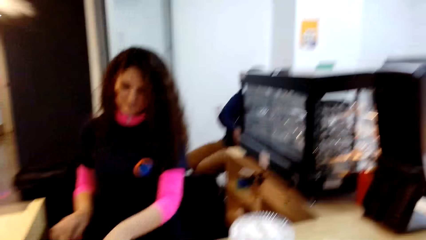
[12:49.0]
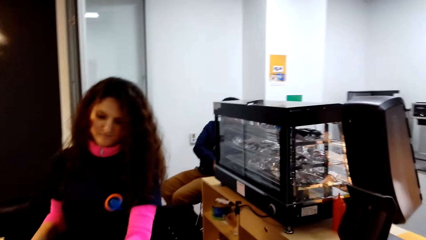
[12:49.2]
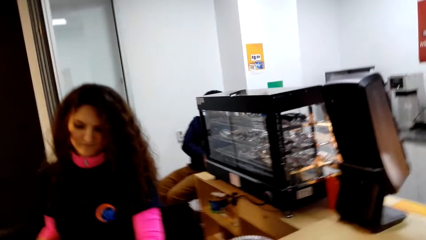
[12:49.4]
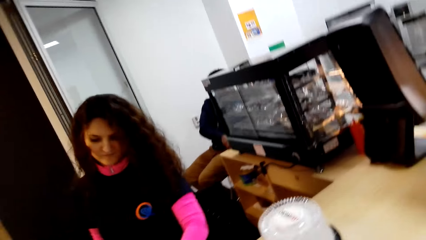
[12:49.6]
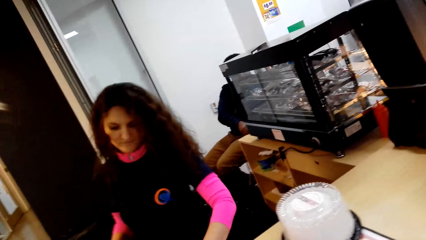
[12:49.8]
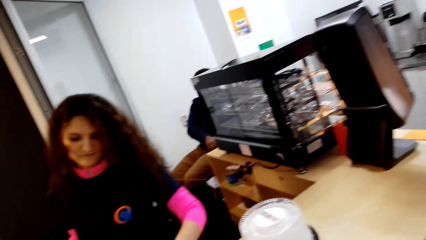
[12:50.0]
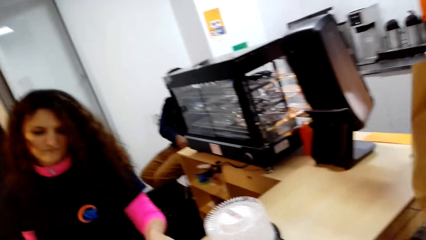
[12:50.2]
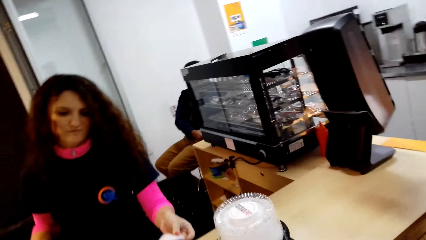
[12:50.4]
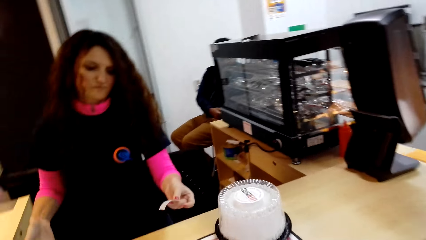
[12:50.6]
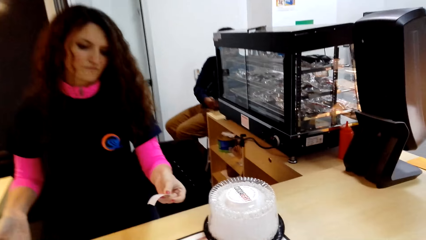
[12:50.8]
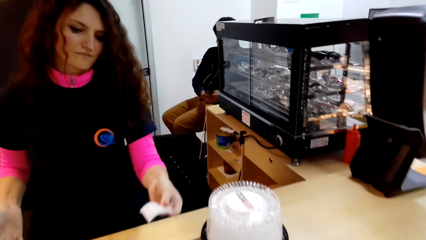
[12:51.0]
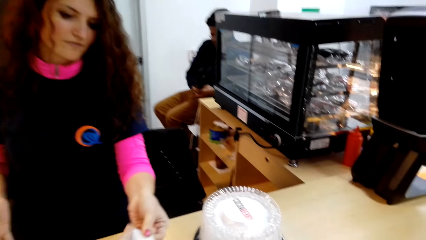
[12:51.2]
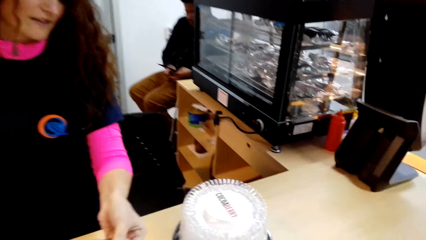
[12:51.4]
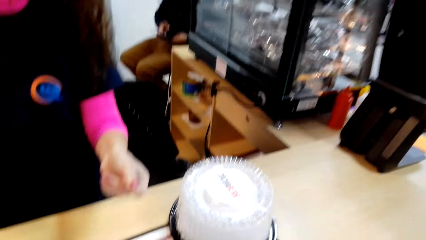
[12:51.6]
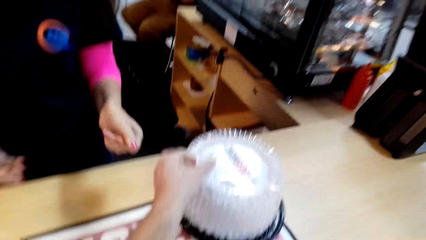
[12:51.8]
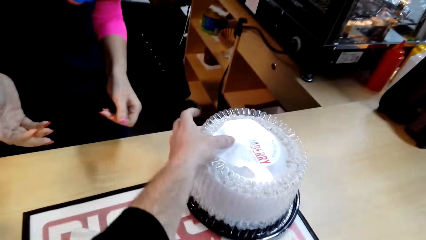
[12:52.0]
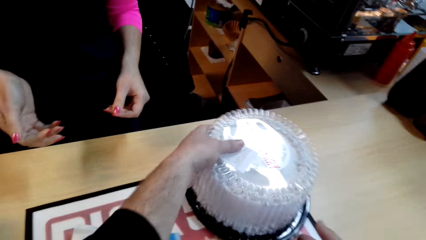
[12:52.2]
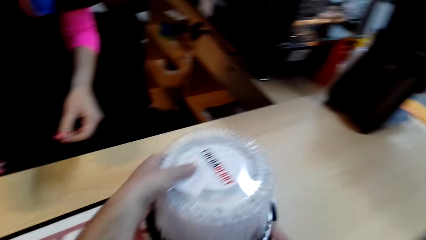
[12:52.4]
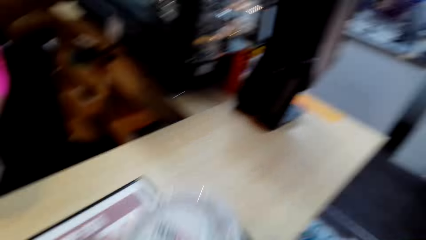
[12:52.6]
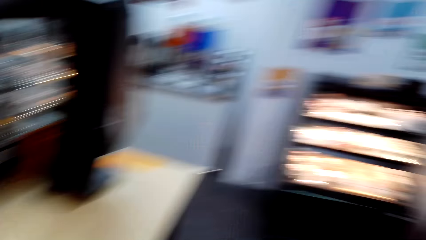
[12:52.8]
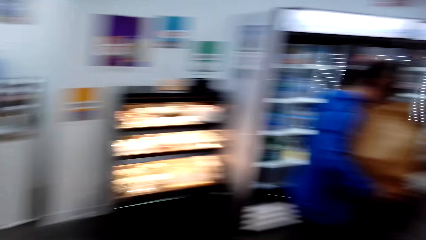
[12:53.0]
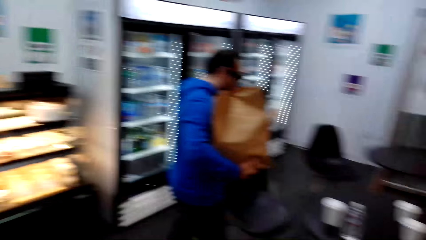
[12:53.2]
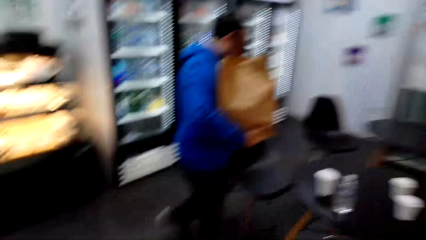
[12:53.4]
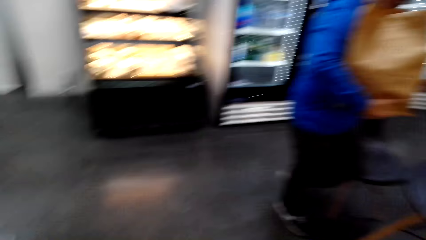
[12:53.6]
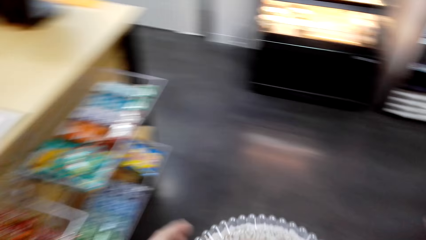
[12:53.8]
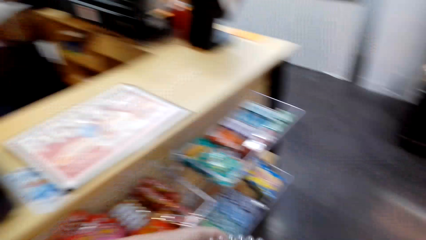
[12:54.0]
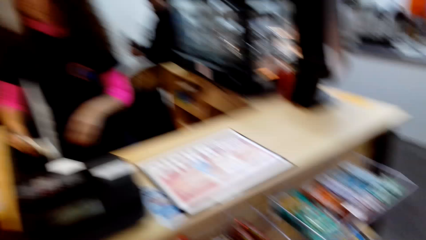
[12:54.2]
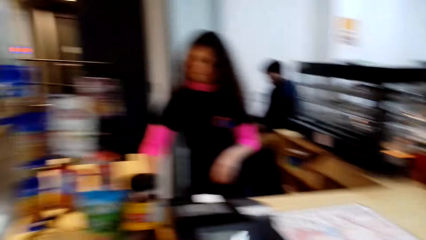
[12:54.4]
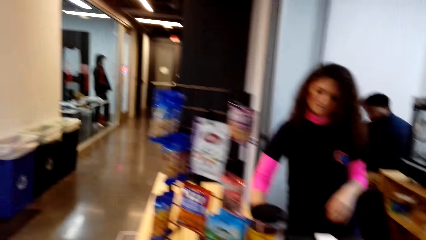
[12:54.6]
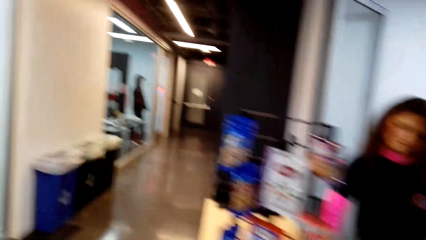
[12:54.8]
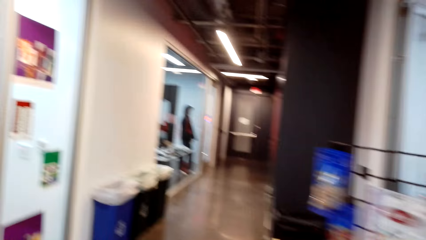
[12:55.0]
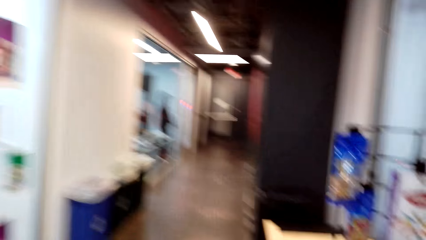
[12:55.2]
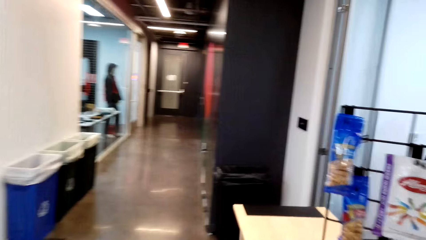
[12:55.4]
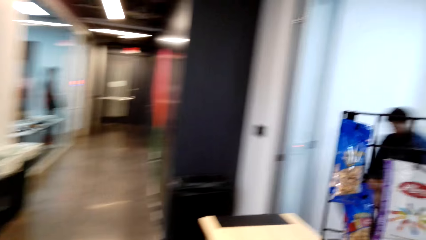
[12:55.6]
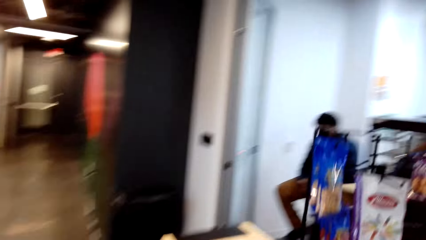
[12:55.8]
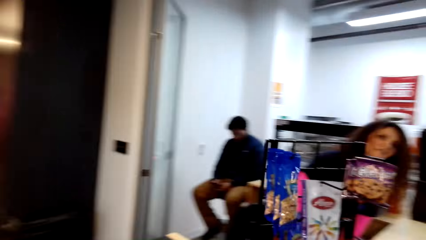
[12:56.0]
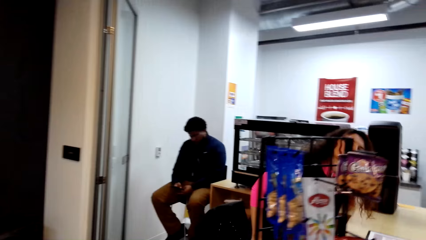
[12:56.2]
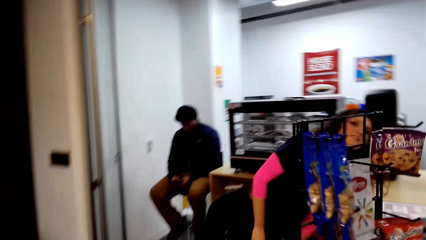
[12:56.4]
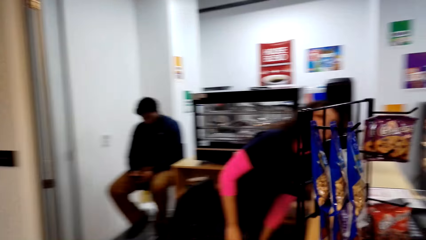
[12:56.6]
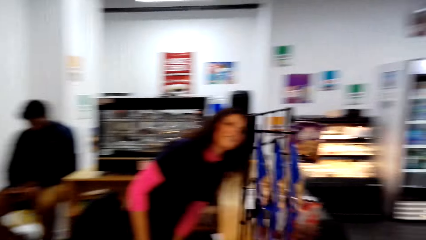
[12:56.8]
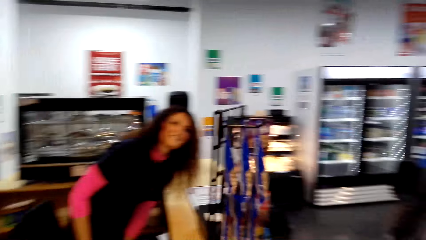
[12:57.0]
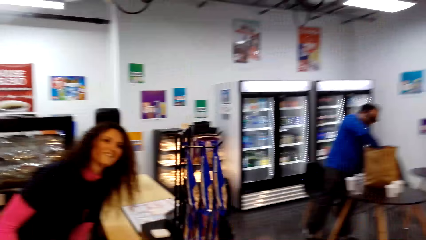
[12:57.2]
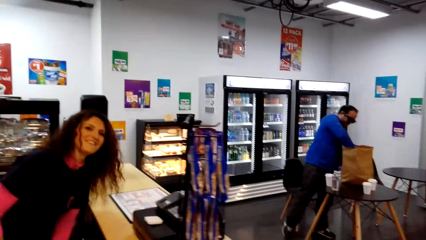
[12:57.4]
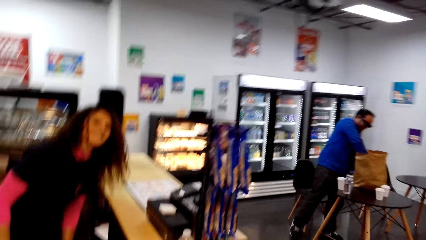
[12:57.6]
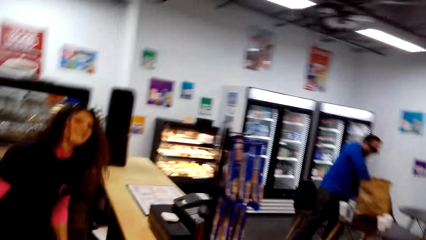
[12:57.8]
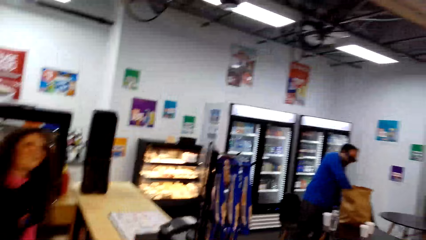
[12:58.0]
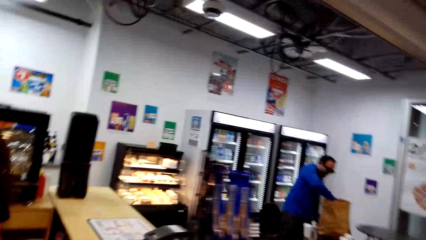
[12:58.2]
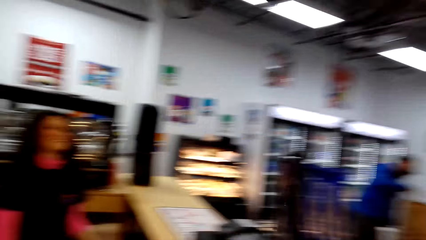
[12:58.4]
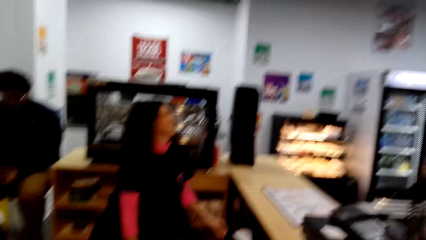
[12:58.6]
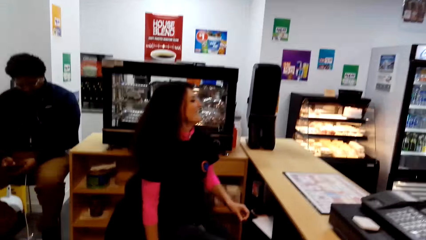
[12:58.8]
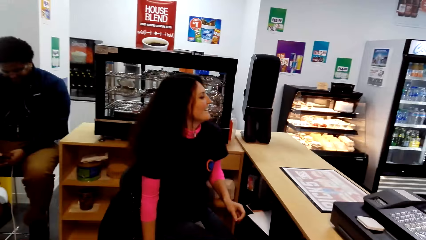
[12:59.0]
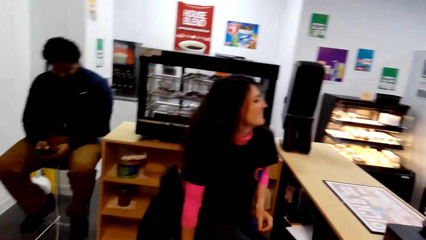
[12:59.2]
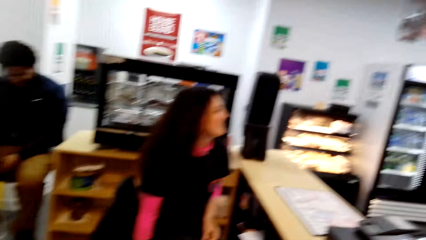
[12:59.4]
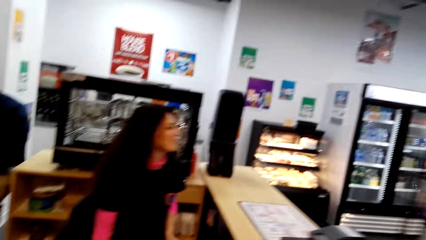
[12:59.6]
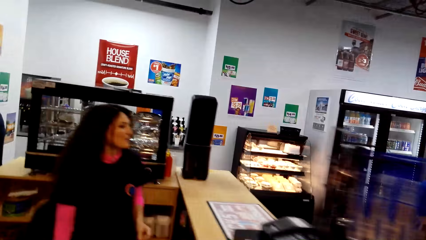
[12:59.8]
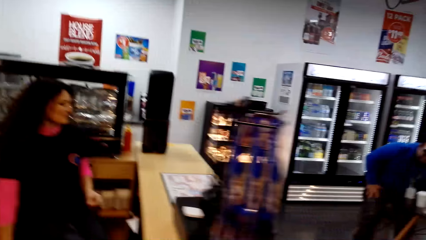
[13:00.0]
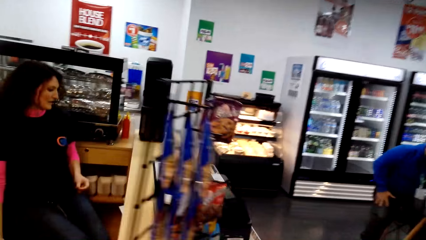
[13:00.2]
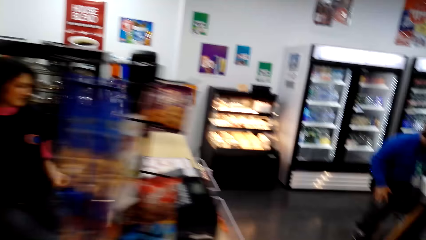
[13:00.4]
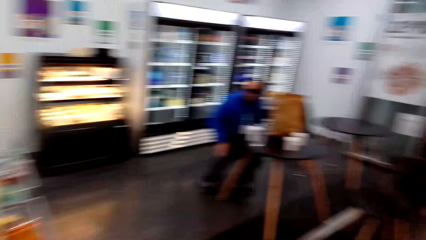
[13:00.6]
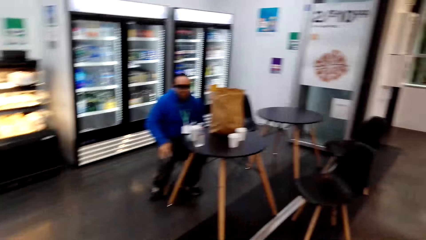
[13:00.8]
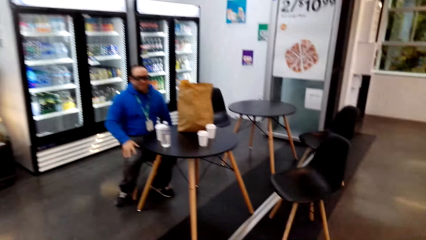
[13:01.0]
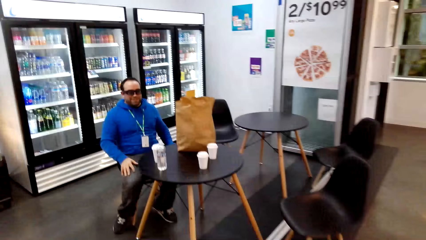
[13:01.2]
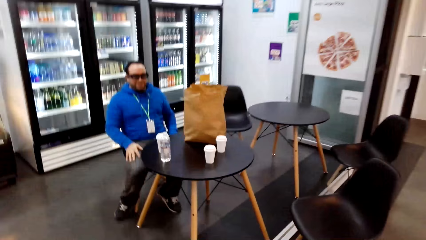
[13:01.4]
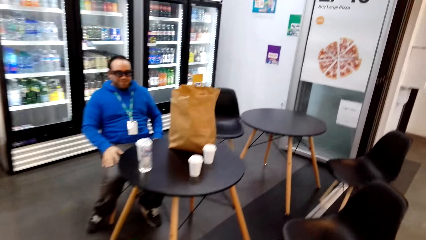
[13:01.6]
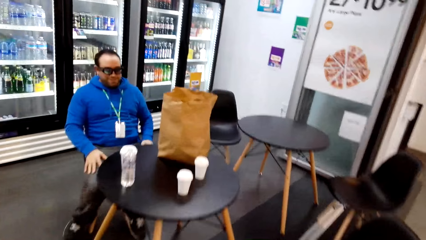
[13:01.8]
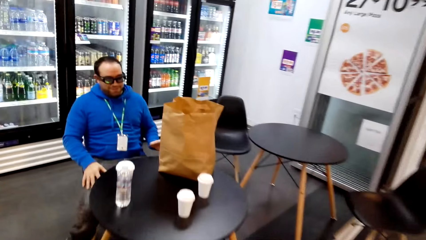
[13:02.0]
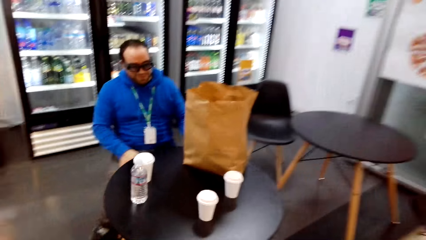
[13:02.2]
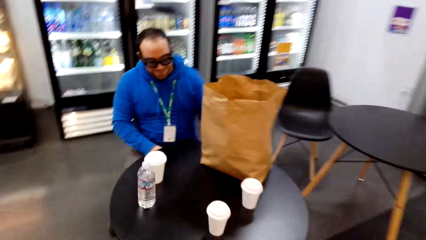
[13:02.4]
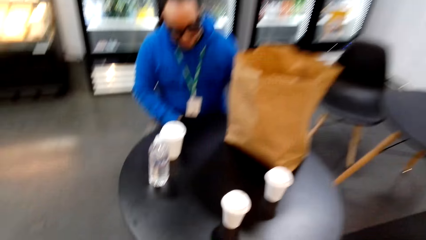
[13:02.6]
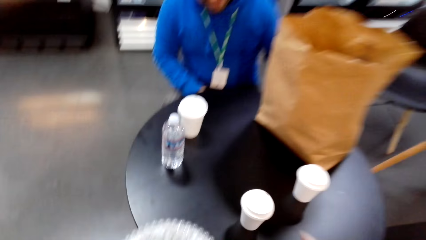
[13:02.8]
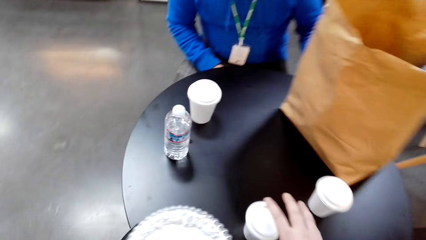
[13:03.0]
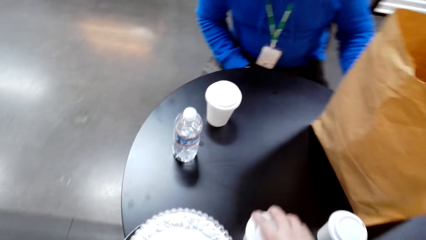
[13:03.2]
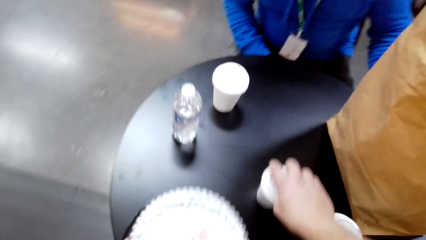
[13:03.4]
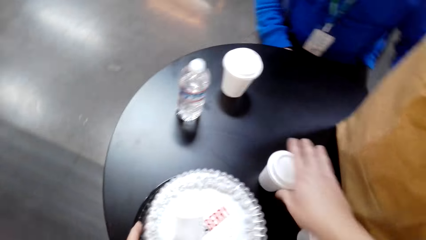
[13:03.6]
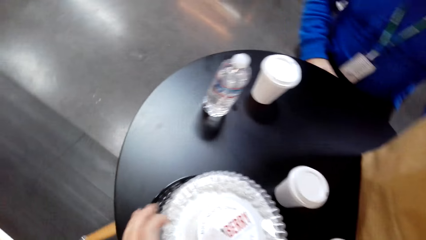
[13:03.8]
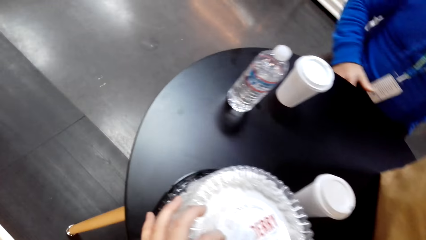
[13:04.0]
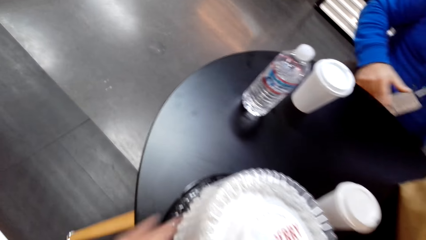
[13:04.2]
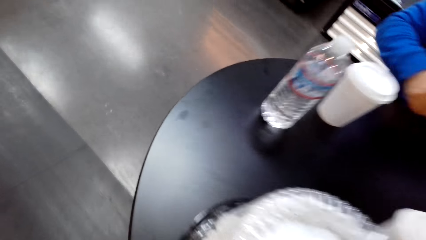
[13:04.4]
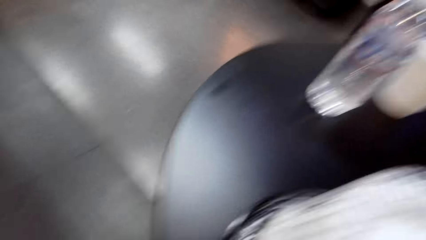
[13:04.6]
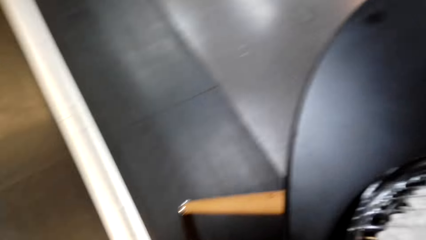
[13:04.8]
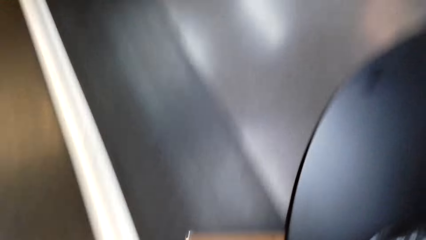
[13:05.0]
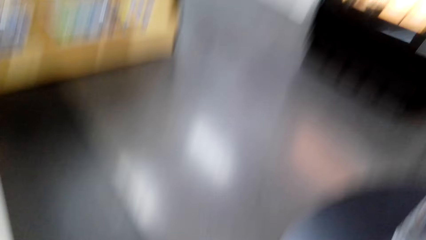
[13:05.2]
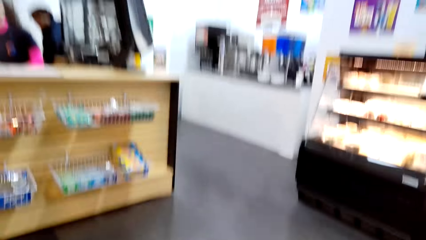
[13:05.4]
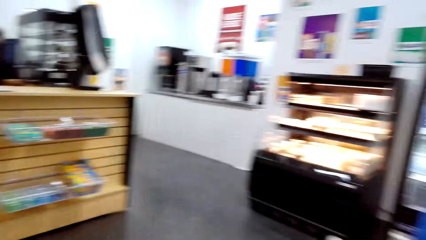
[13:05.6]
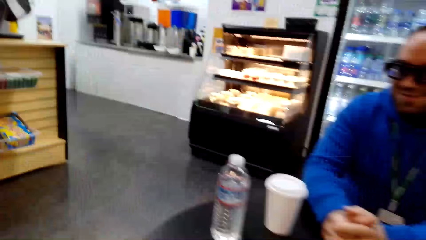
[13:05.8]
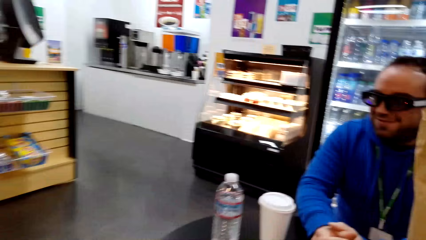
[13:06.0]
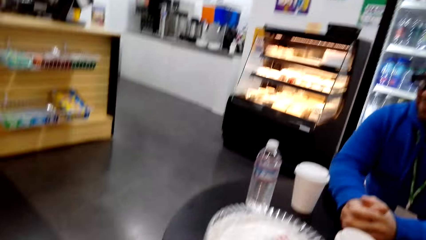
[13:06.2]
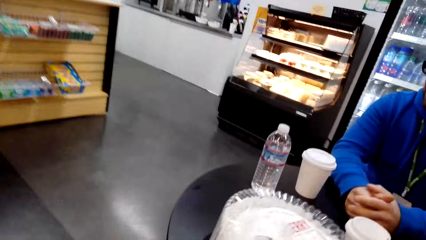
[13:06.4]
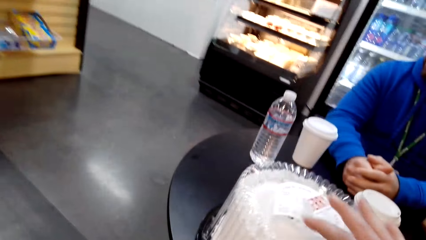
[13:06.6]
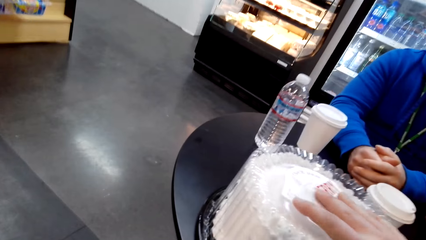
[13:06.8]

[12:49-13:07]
The lady puts the money in the cashier machine and holds a receipt with the other hand. The camera wearer takes the receipt and picks up the cake. They walk around. The man puts his hand in the carrier bag and sits down. The camera wearer moves around, moves a cup and puts the cake on the table.
